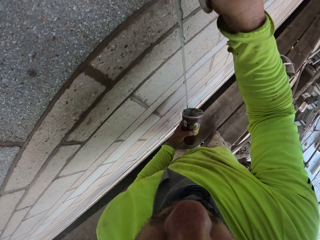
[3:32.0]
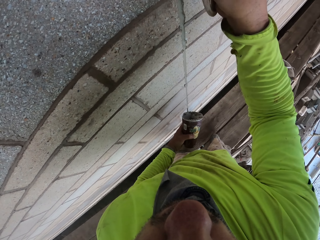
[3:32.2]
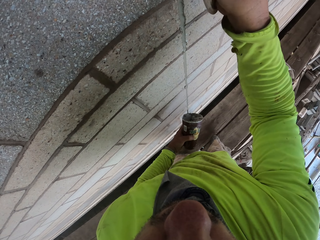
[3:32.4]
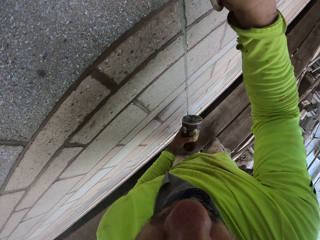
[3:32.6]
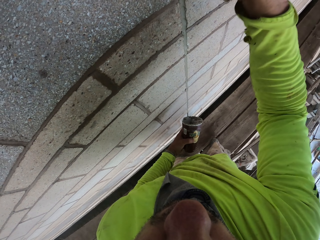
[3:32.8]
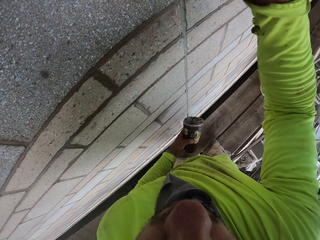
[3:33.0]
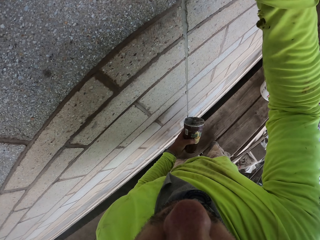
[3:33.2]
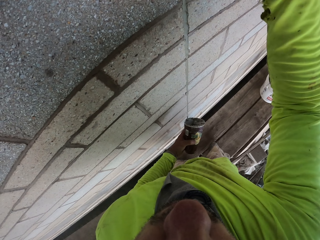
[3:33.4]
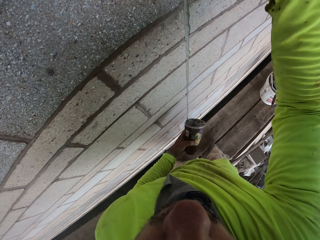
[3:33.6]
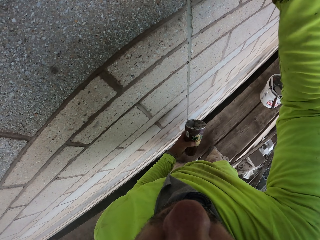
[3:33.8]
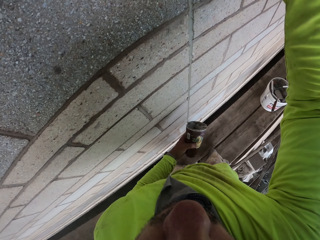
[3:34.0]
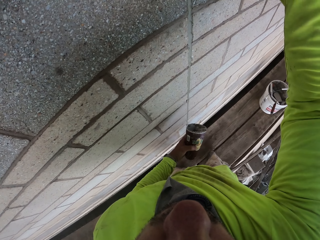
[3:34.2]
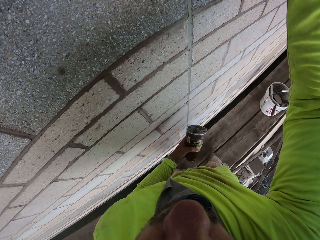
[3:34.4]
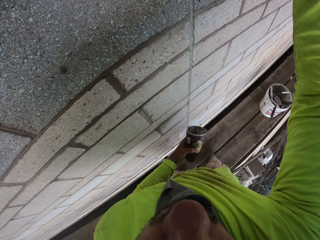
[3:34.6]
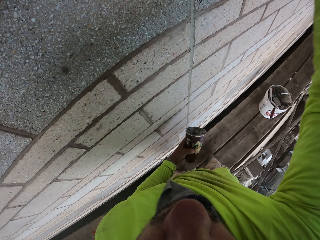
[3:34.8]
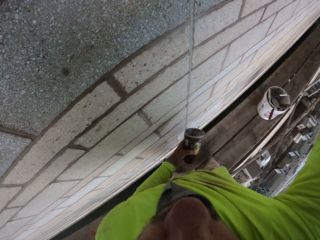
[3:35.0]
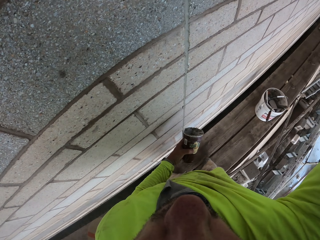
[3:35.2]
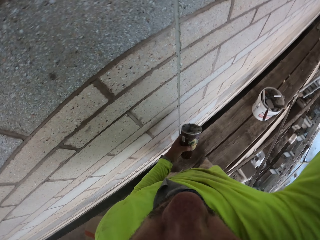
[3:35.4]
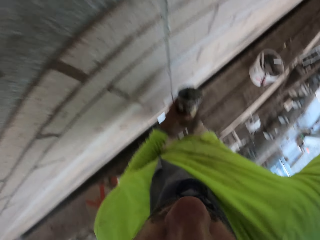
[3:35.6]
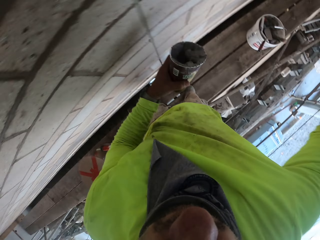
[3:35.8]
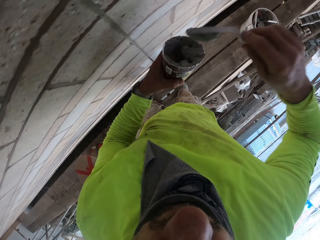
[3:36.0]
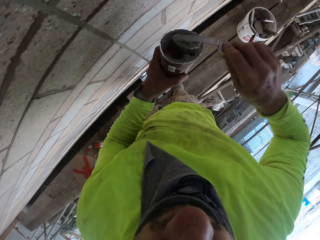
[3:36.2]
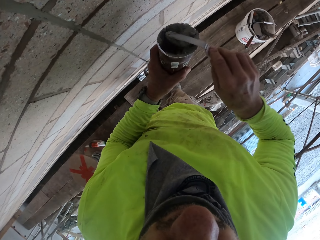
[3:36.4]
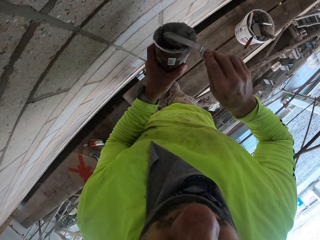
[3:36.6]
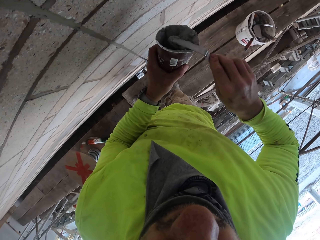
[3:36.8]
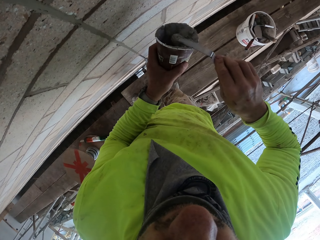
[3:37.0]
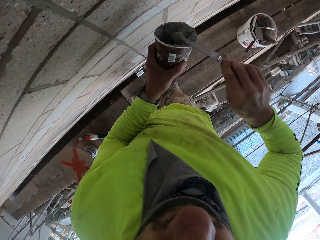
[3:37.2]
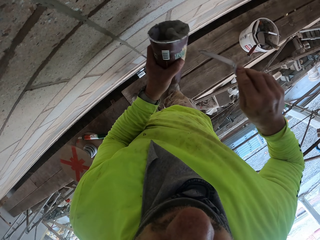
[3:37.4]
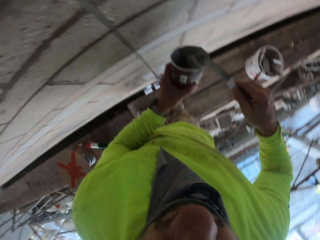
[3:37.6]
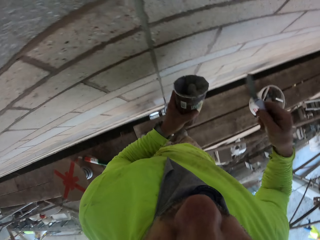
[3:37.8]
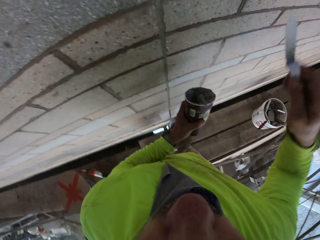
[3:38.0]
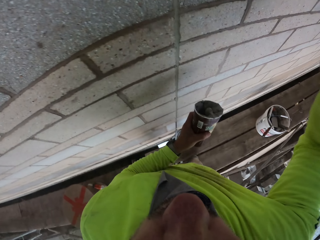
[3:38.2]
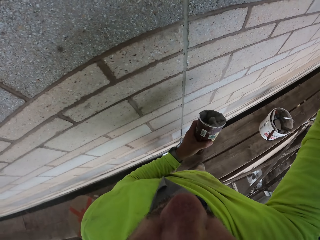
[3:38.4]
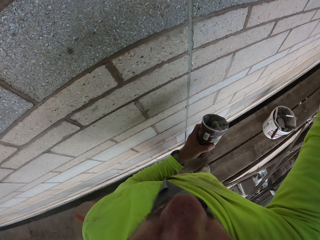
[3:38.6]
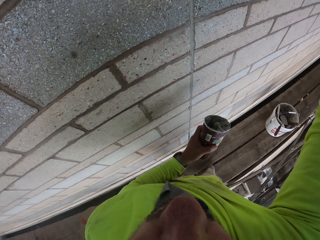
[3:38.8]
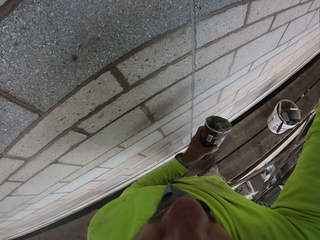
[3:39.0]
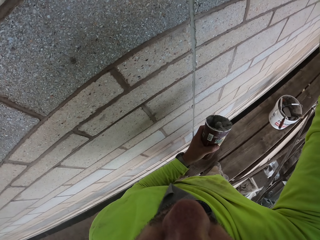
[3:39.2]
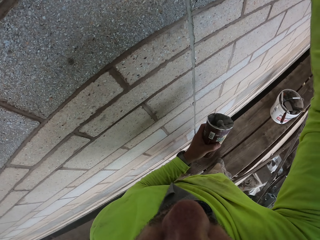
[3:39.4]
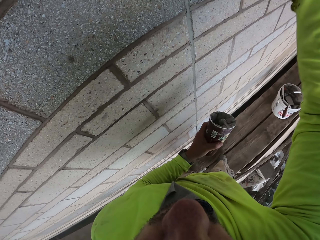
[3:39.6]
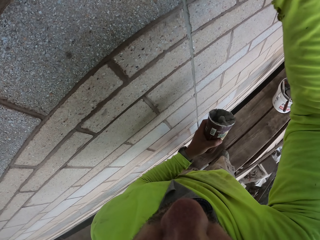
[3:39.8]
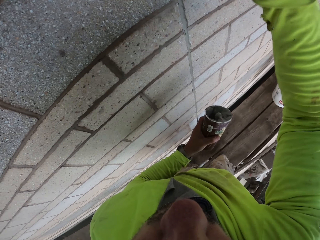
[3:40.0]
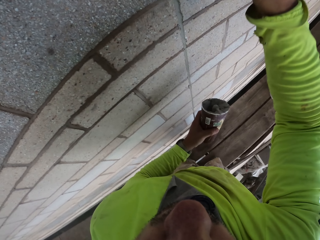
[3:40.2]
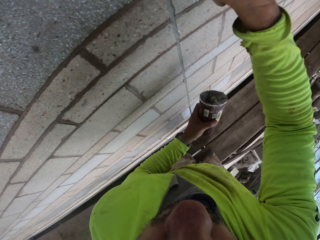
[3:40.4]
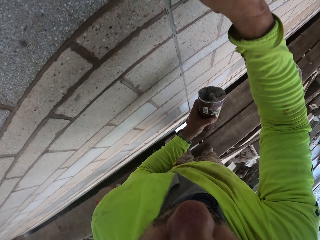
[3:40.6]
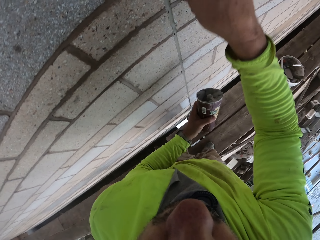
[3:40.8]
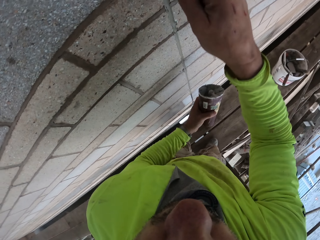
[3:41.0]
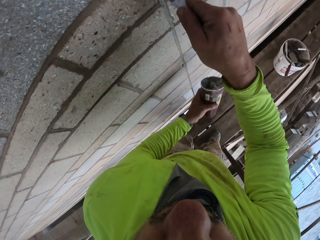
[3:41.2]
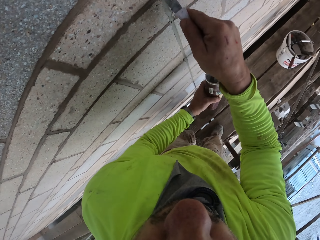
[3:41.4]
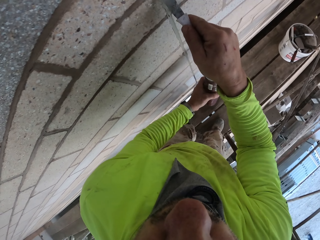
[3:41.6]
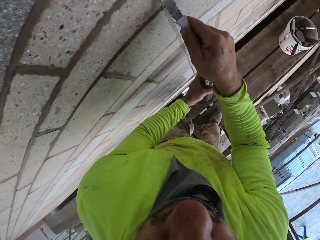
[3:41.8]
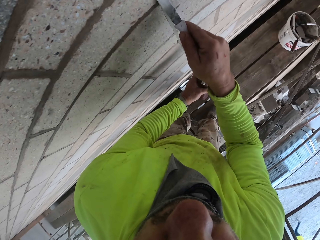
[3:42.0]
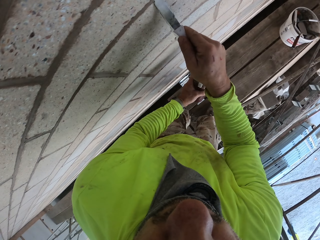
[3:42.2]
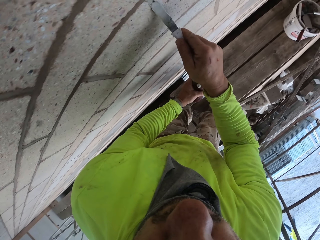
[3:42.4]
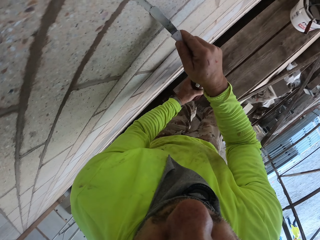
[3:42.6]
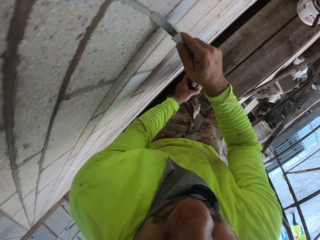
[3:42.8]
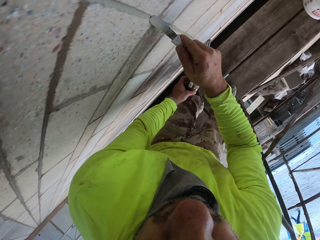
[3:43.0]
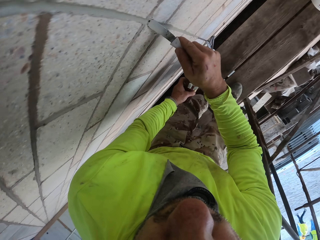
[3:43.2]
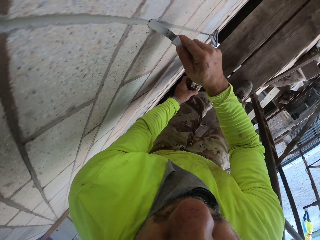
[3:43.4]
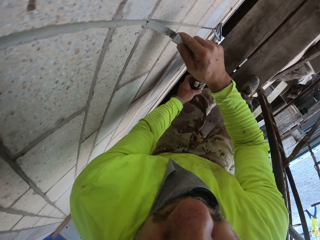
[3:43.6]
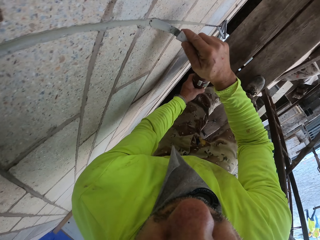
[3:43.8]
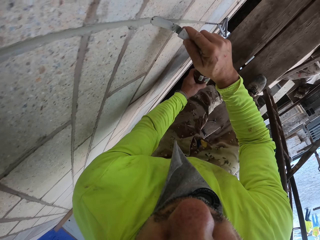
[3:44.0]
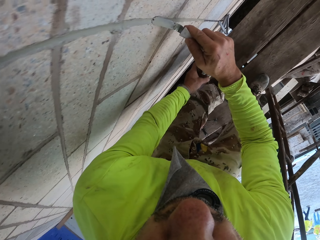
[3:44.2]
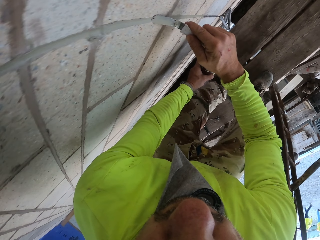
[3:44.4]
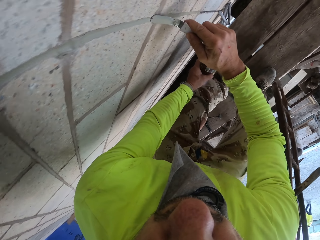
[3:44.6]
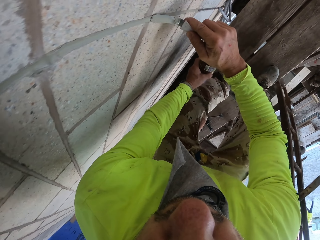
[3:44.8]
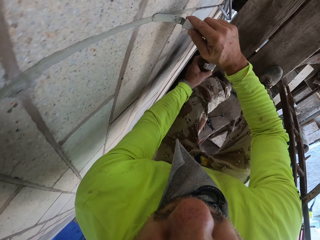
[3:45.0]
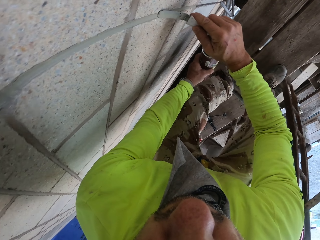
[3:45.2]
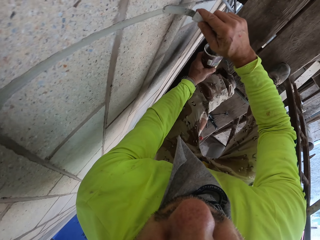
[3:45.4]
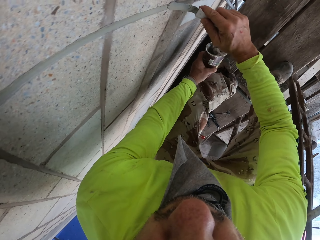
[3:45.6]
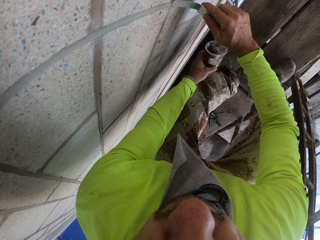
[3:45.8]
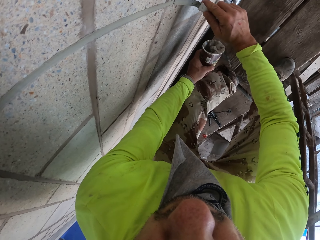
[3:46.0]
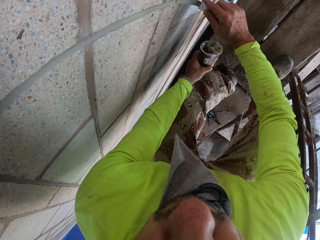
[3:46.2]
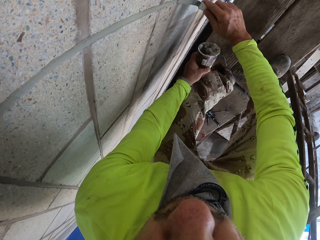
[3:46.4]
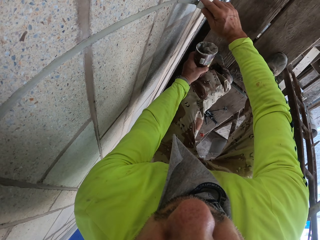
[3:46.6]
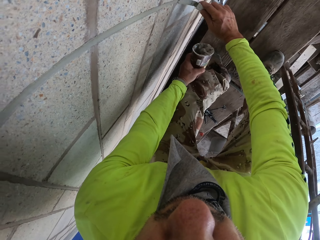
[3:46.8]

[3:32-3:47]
The camera wearer puts cement in a tin. They remove extra cement on the wall. They align the cement with the spatula.

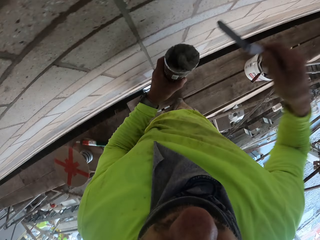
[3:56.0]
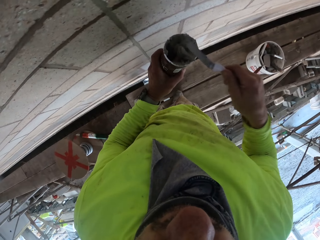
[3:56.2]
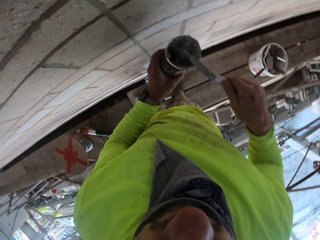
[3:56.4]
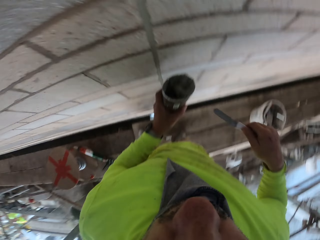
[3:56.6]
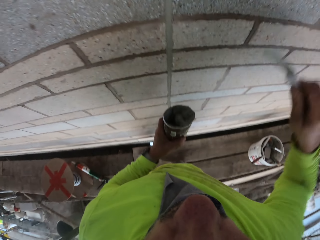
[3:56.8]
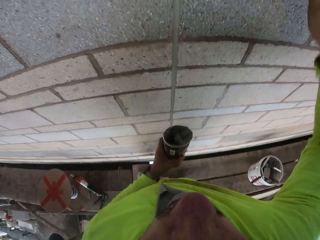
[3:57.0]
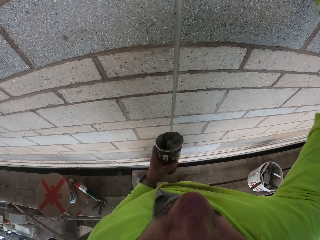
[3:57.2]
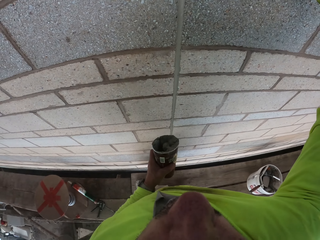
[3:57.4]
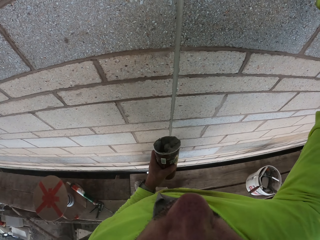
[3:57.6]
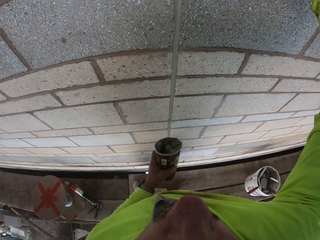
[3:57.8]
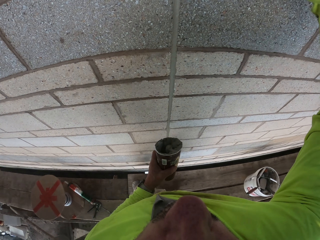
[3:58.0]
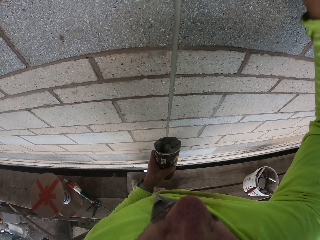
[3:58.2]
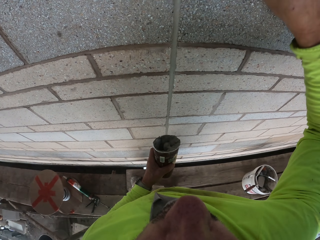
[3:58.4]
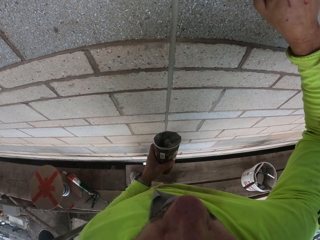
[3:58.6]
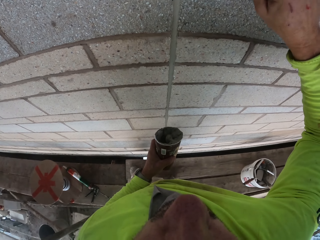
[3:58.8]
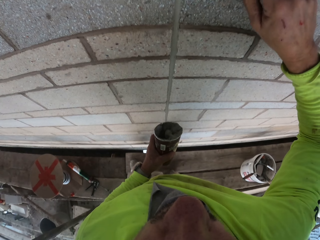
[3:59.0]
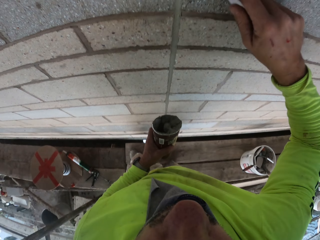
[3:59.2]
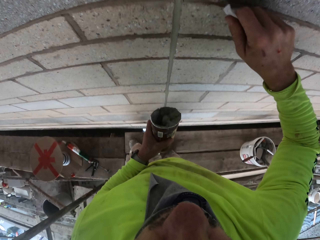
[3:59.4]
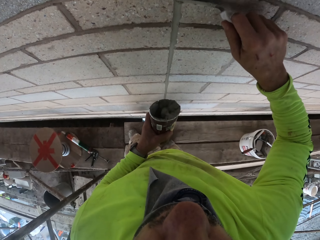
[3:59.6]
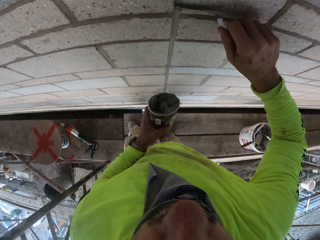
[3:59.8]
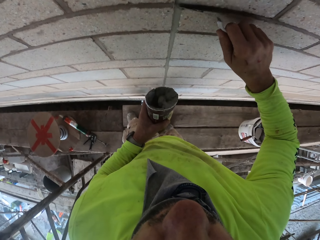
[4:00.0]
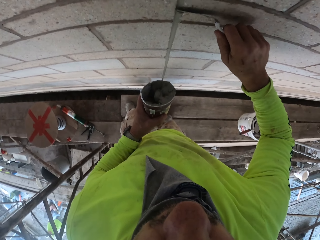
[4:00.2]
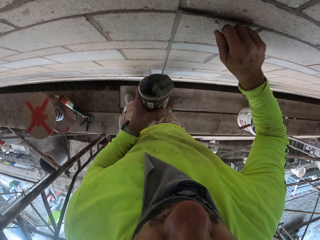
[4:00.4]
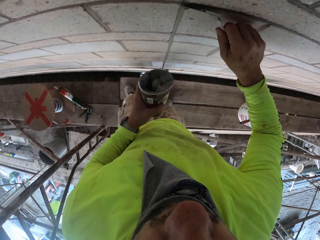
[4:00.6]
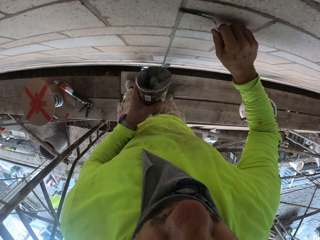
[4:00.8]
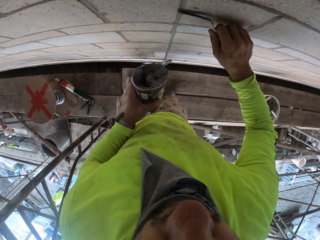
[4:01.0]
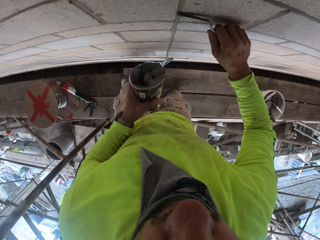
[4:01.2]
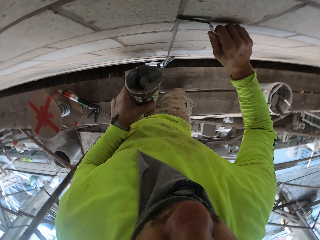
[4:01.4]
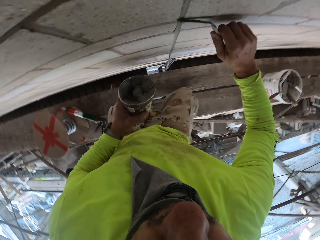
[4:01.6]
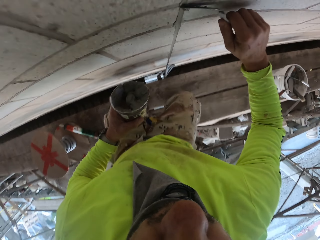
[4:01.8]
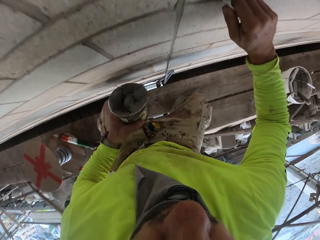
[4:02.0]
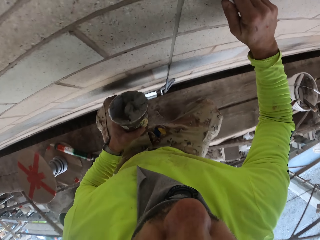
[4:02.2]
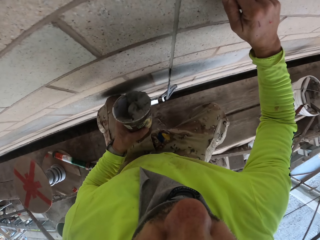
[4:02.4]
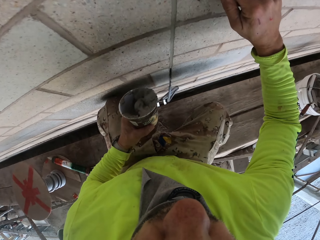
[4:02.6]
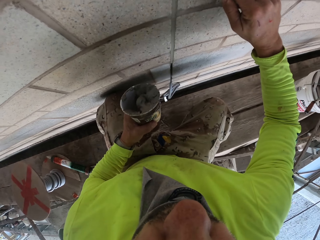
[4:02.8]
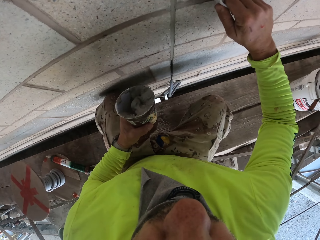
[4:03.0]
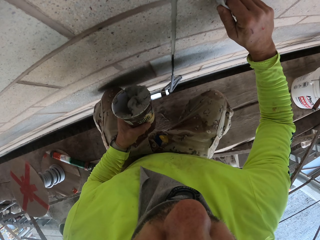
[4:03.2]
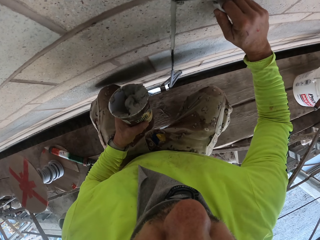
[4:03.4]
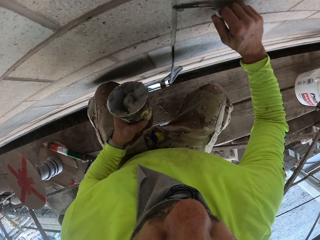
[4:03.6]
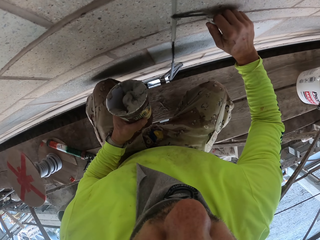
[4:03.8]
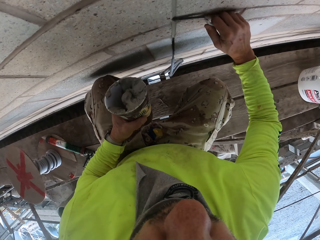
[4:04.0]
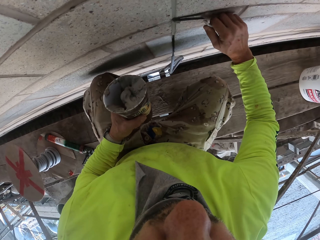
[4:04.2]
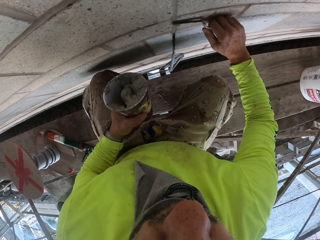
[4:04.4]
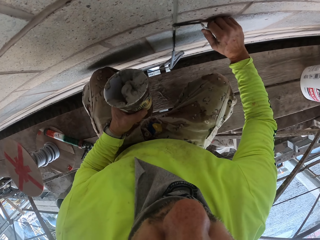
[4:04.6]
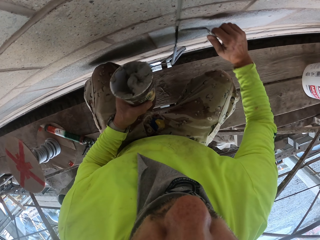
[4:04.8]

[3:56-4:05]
The camera wearer puts cement in a tin. They align the cement with the spatula. They remove extra cement on the wall. They squat down.
